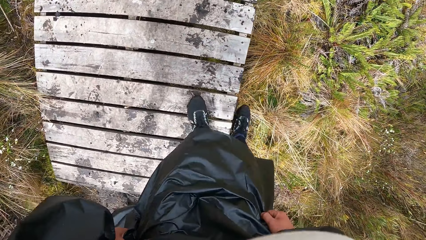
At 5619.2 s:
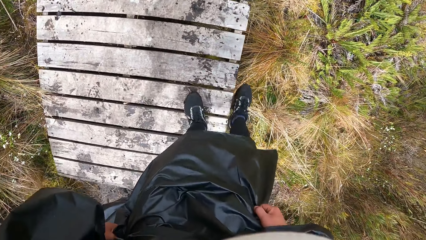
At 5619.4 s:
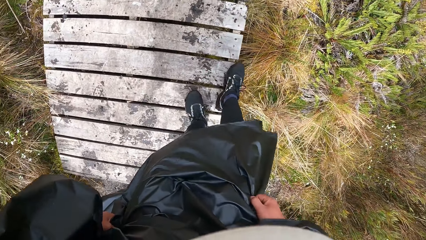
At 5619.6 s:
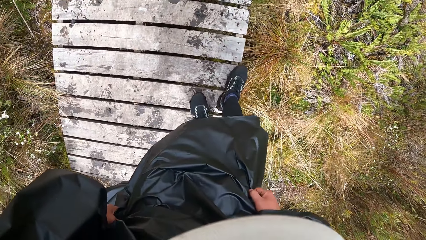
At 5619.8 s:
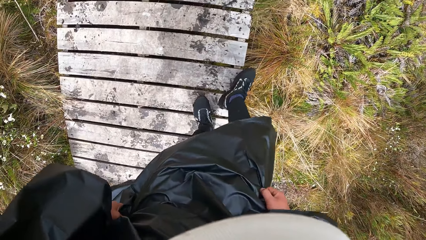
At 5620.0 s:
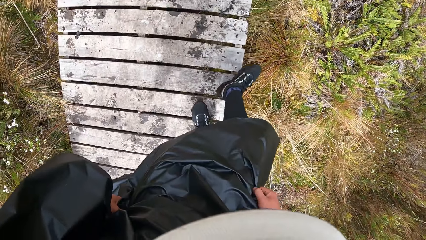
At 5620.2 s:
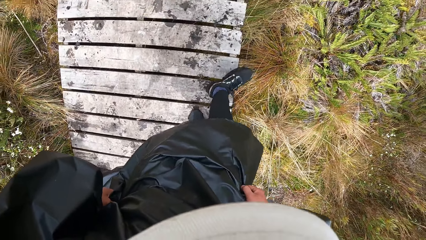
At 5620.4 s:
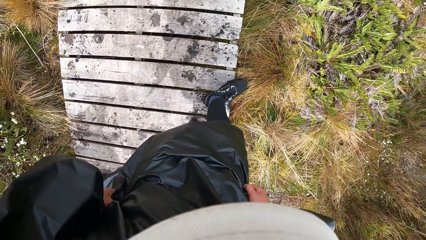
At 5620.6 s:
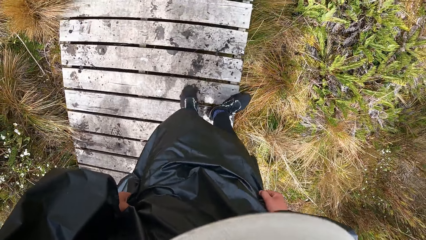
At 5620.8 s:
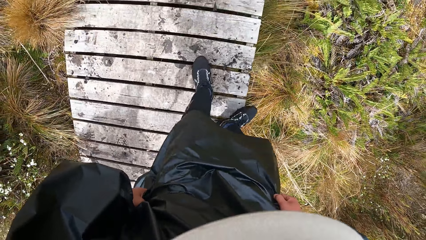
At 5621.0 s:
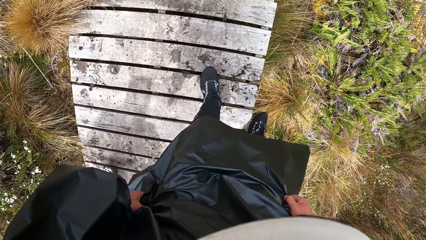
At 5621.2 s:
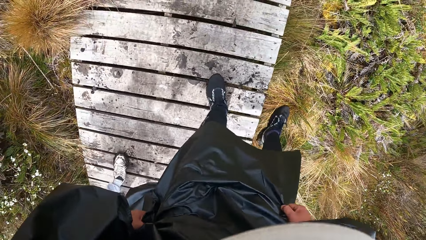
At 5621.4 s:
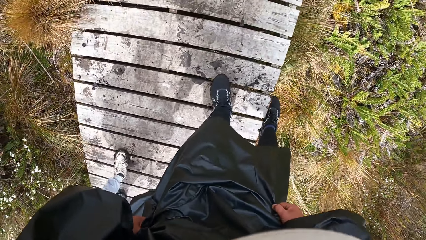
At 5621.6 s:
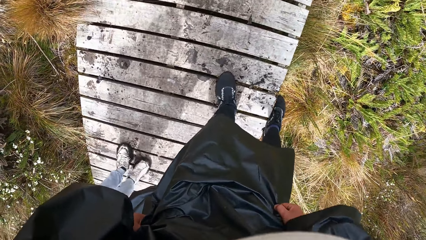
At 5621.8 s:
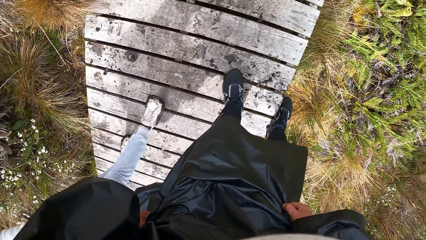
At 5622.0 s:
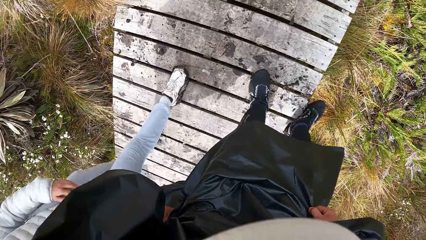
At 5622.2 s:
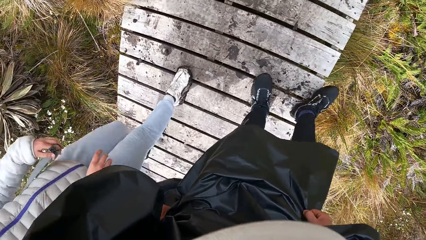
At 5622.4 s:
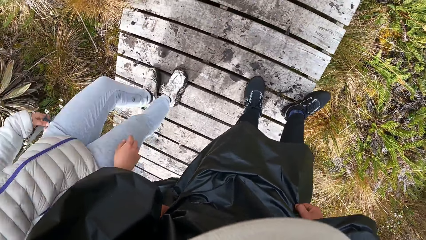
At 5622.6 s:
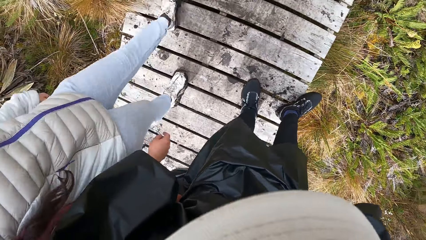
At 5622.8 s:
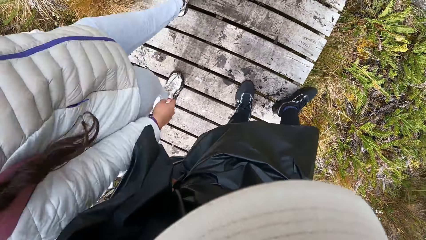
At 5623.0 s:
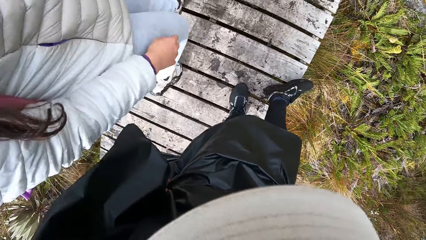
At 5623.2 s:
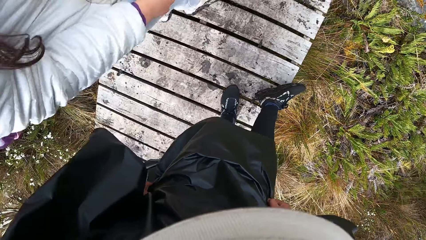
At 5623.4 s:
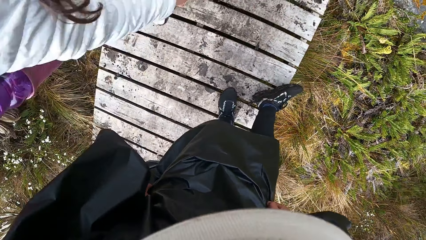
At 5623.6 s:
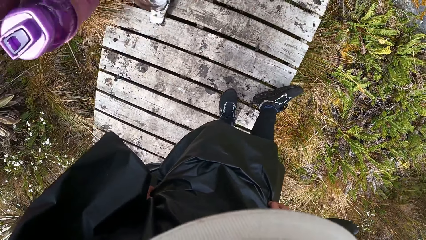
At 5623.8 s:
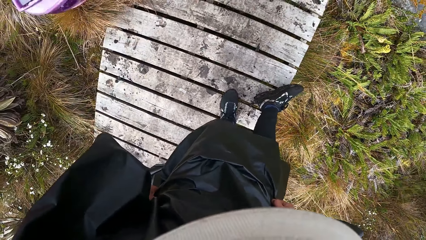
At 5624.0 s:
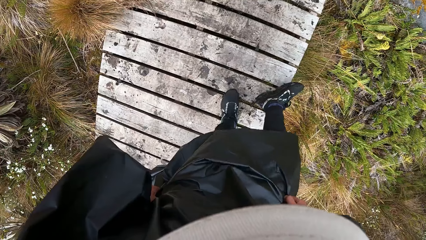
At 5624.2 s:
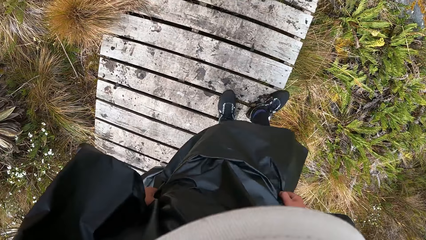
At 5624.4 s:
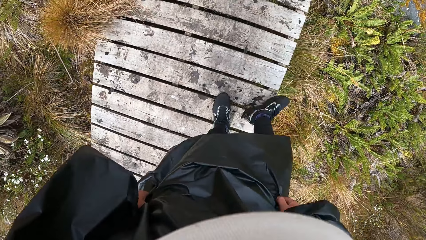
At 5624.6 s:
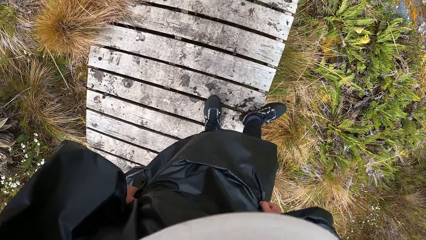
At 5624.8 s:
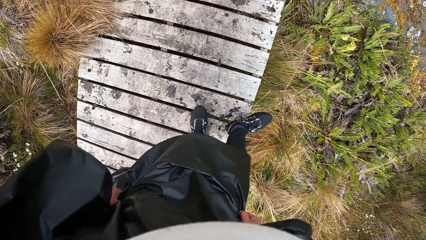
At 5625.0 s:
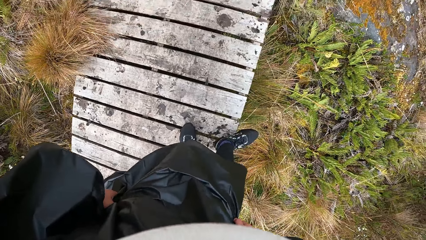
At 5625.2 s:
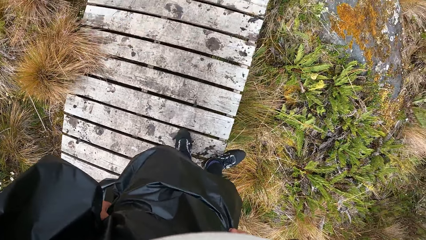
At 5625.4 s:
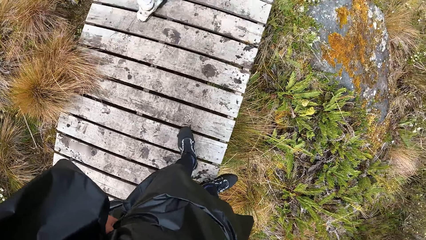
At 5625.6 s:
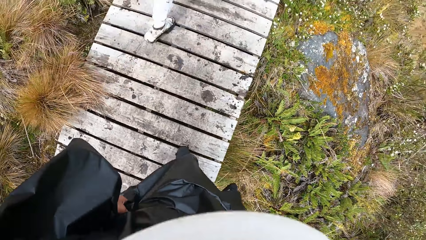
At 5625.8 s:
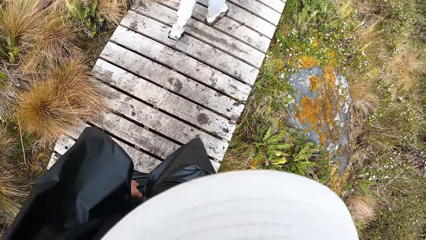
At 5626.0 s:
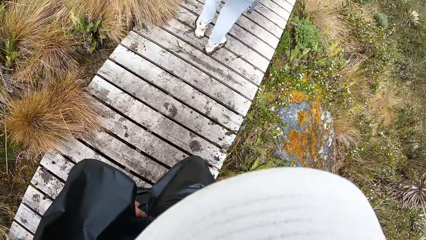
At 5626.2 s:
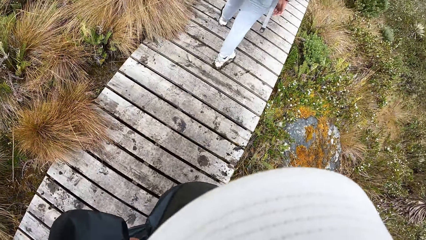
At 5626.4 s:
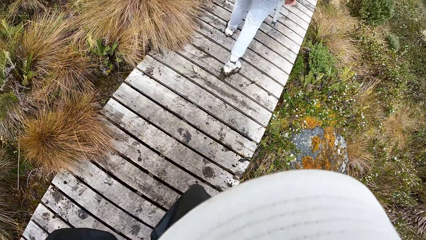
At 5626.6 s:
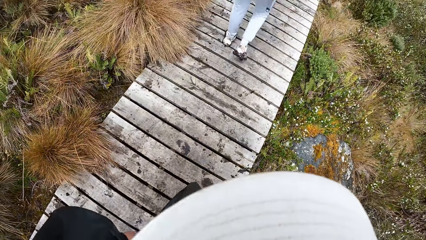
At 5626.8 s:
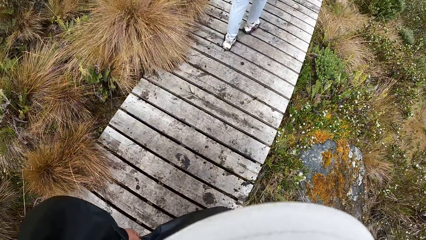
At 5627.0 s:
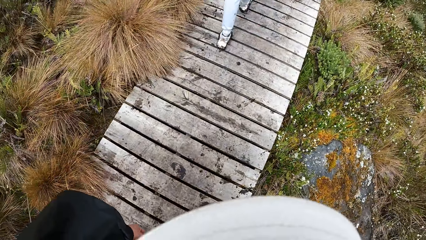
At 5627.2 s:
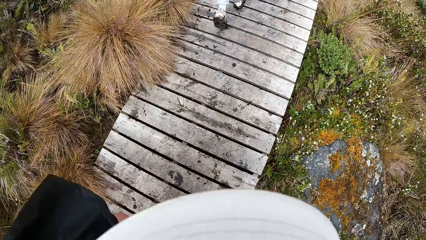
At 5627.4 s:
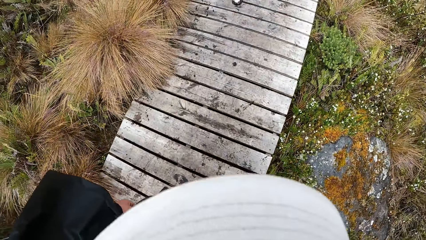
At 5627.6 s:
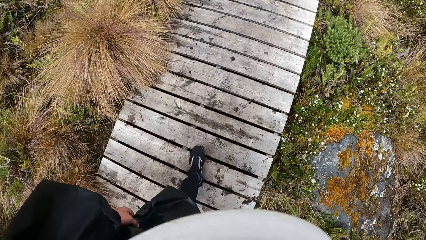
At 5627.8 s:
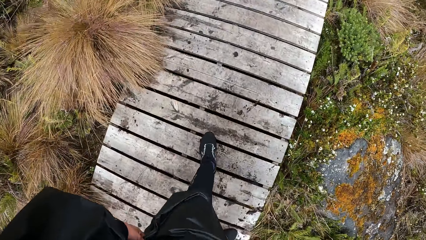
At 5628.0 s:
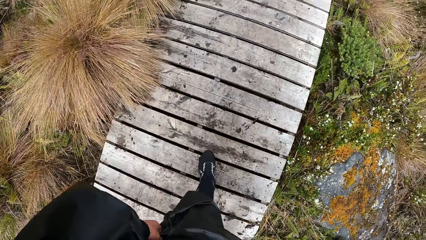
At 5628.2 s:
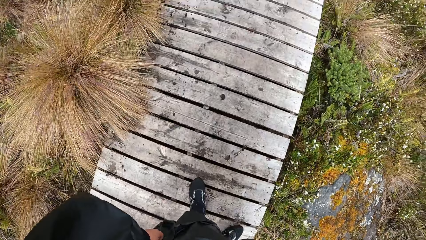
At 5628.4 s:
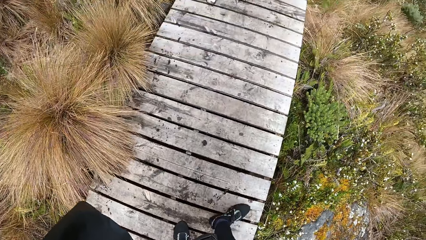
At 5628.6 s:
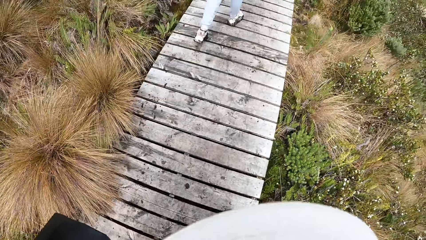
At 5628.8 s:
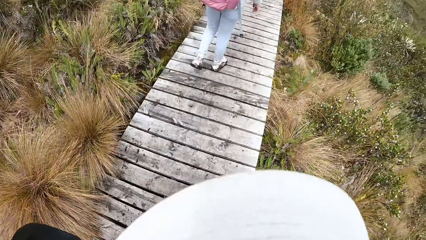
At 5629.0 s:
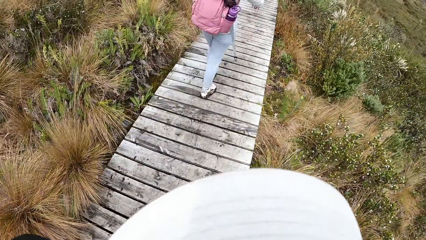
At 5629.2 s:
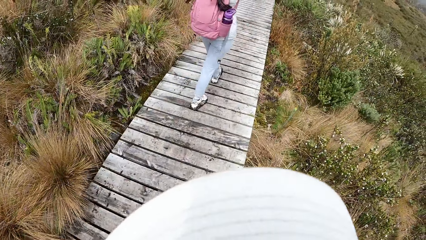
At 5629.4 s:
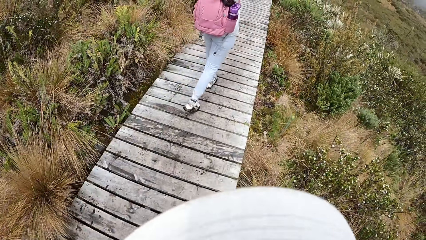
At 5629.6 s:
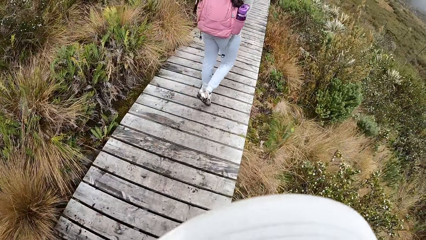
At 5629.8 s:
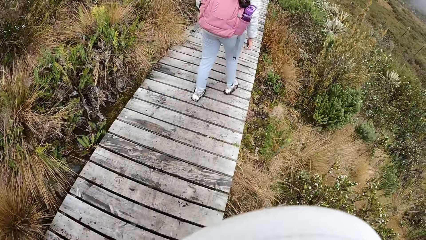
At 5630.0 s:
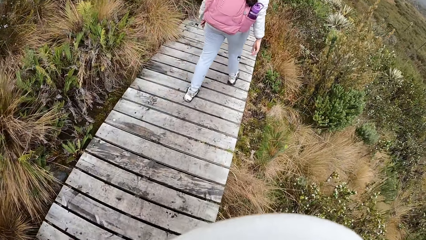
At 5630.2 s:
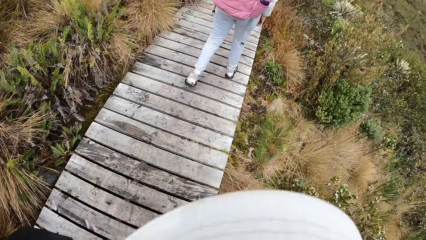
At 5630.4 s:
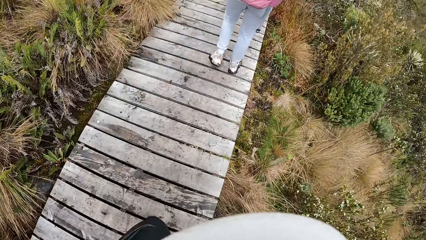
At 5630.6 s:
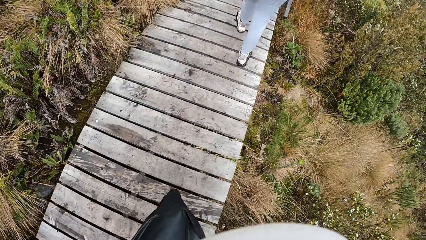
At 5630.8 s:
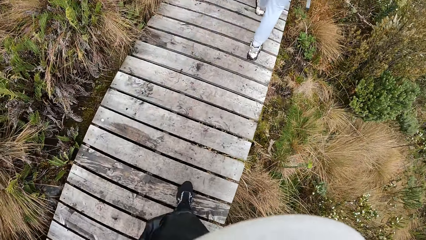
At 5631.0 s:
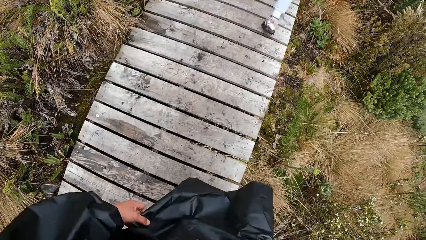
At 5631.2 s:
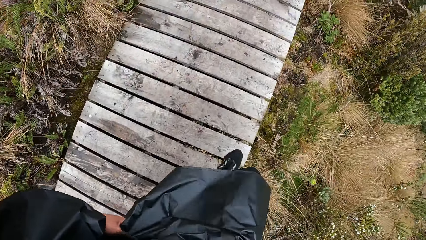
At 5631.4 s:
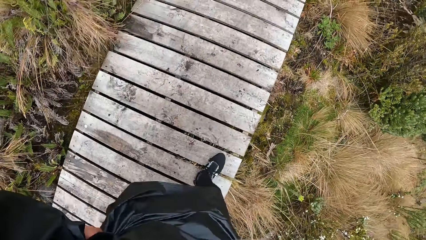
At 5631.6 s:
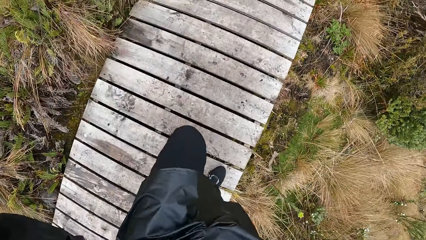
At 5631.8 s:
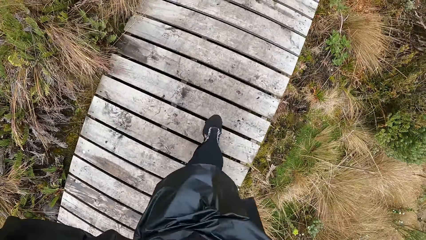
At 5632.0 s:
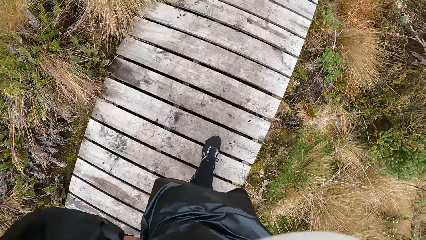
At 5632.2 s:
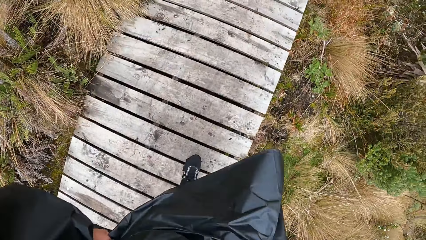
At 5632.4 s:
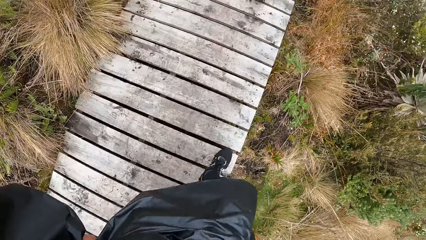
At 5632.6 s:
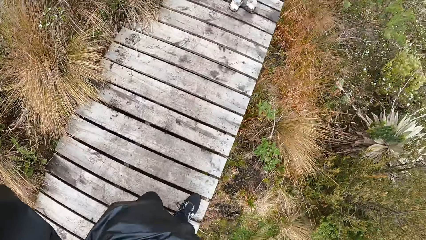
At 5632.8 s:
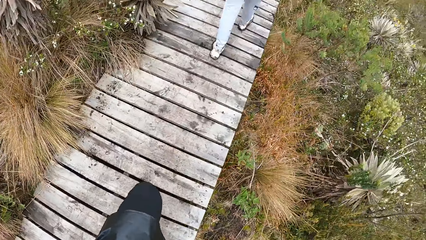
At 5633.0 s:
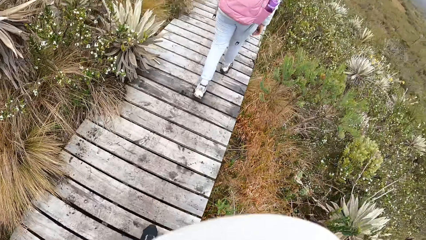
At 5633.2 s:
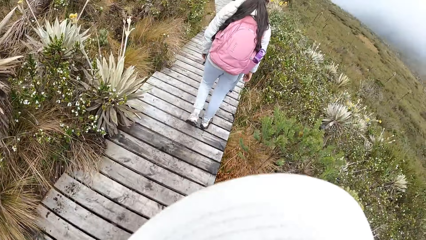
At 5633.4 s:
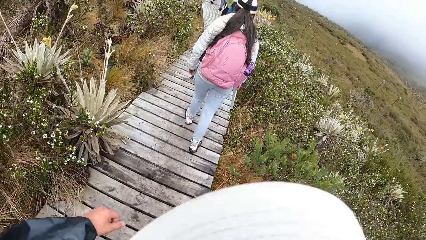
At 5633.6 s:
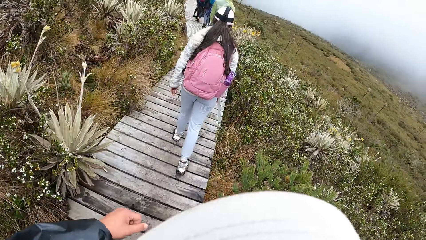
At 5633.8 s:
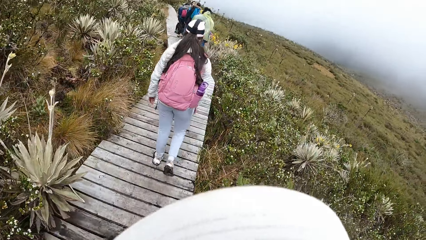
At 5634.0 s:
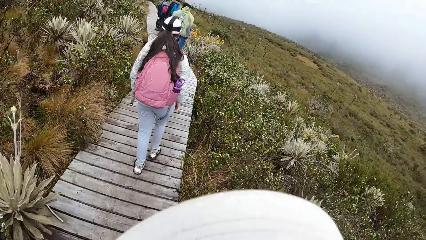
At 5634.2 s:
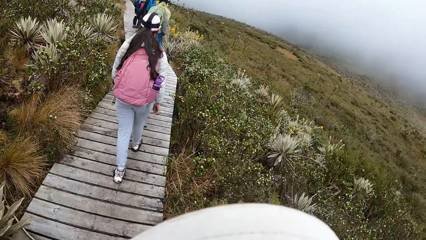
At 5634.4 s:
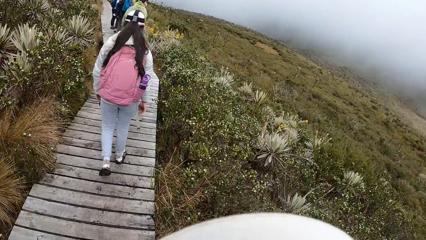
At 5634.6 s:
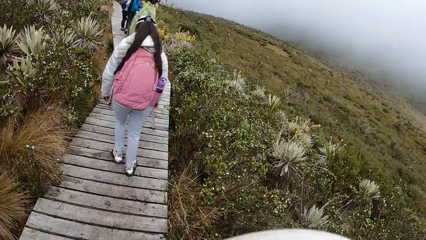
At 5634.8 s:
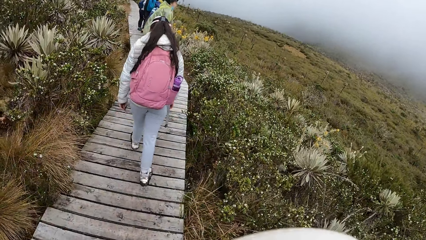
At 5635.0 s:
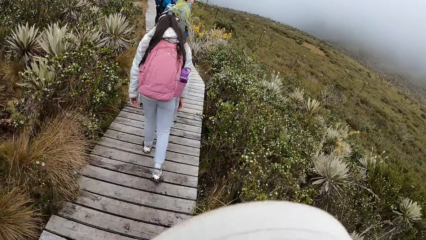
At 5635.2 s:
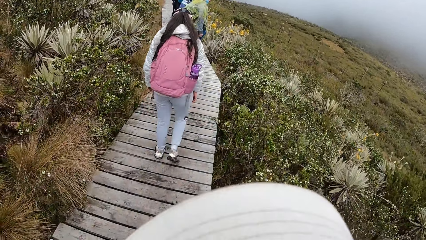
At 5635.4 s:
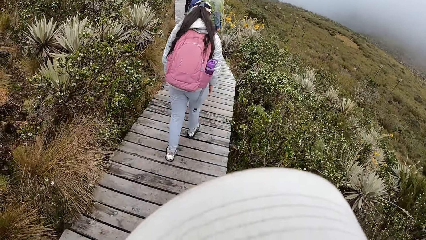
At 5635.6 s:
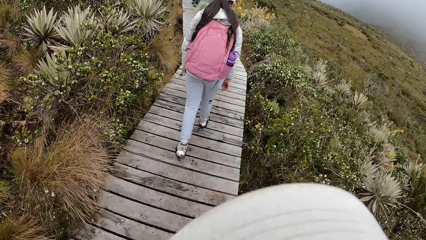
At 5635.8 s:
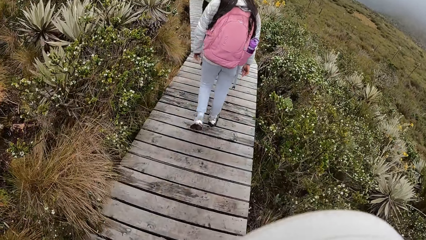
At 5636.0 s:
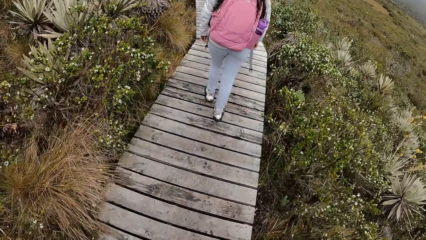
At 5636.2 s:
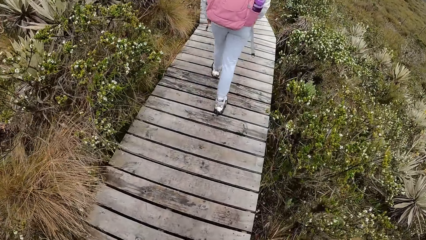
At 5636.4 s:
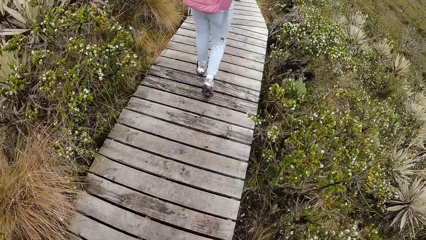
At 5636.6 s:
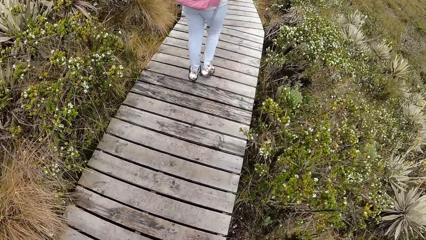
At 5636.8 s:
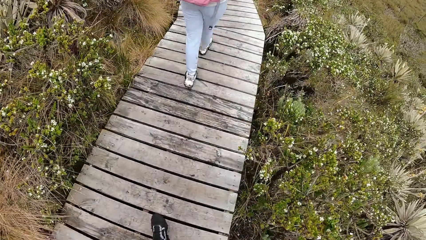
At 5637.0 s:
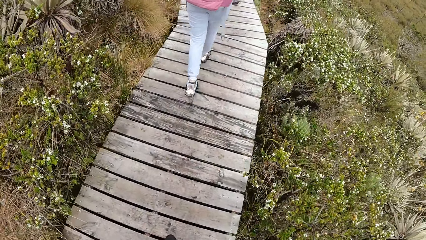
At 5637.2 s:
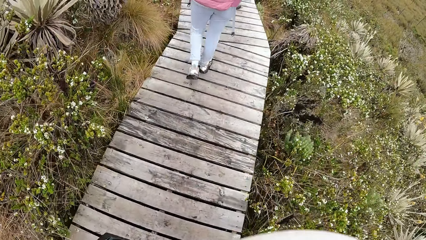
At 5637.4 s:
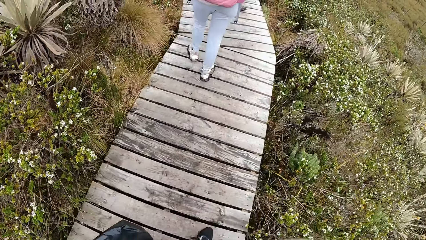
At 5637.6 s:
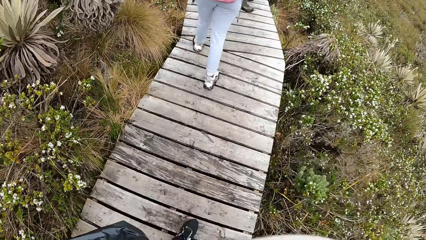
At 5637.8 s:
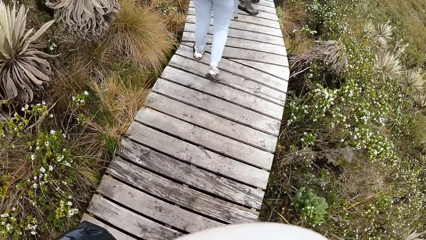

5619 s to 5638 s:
The camera wearer cleans his right leg on a ramp. He walks. He stamps his feet. He walks.
